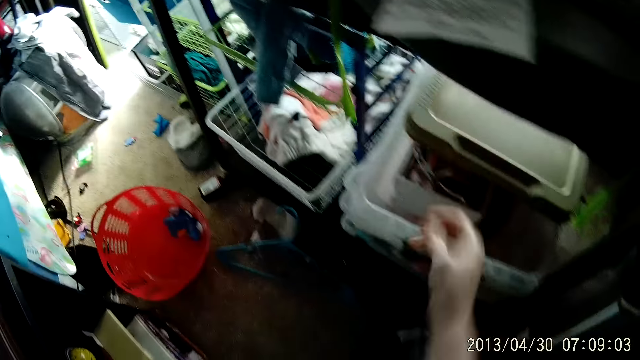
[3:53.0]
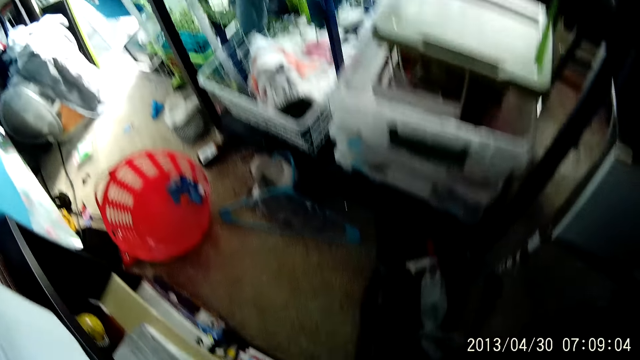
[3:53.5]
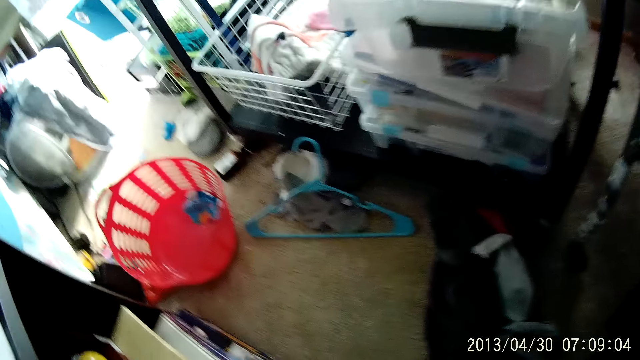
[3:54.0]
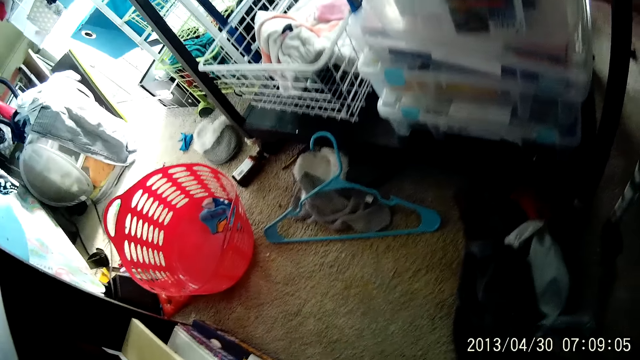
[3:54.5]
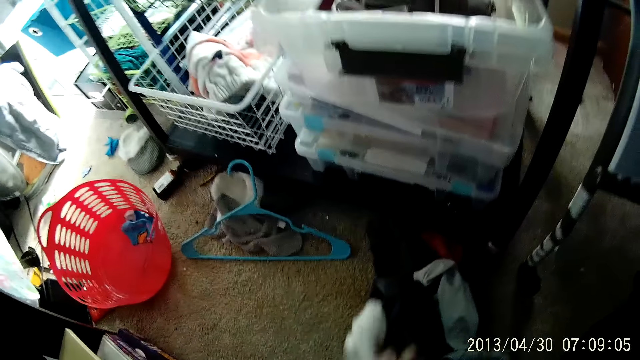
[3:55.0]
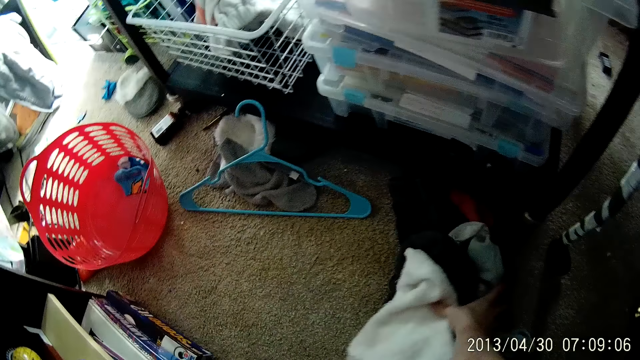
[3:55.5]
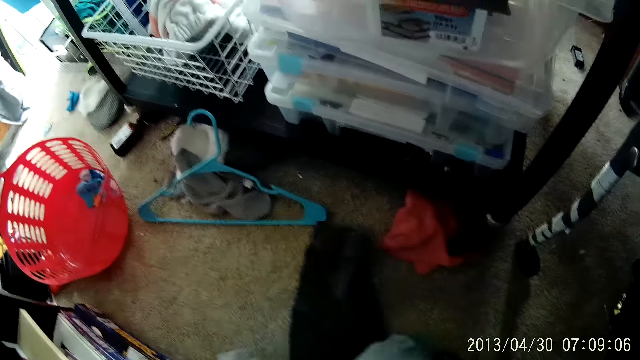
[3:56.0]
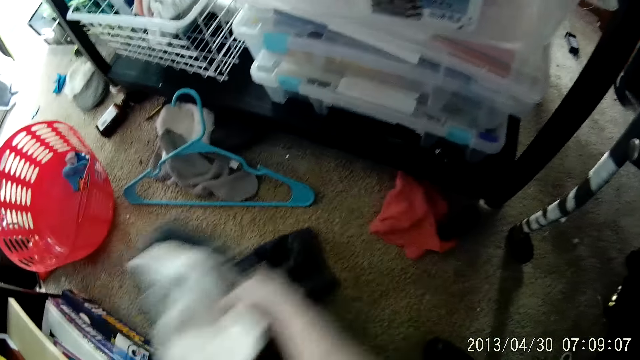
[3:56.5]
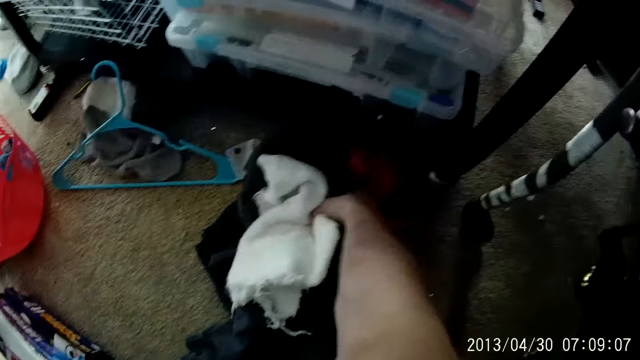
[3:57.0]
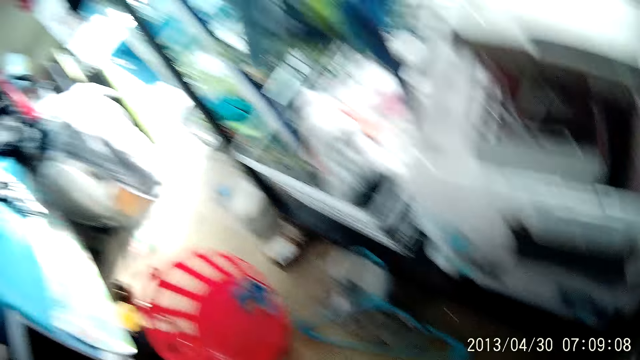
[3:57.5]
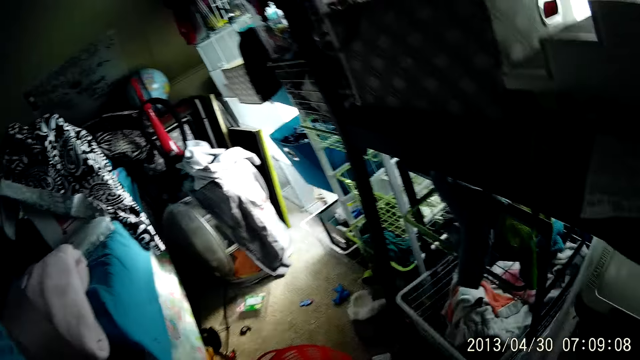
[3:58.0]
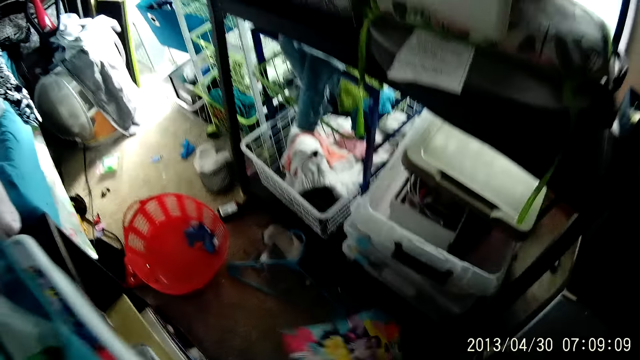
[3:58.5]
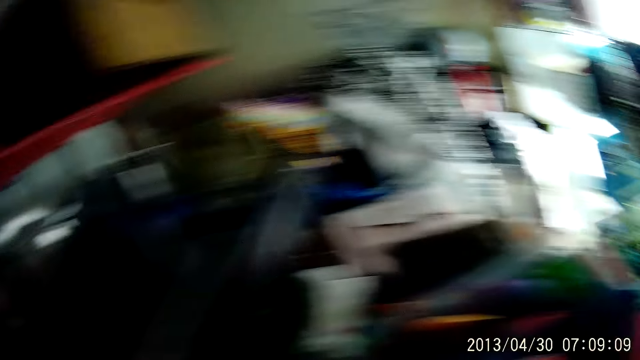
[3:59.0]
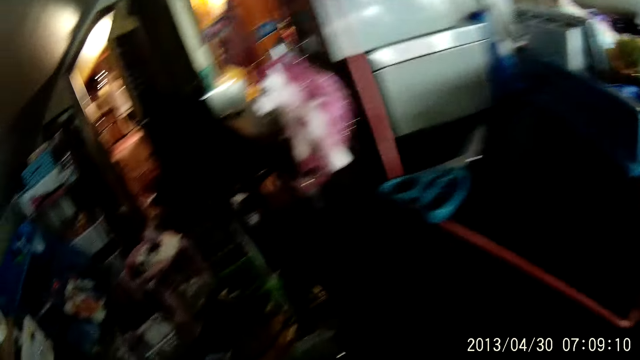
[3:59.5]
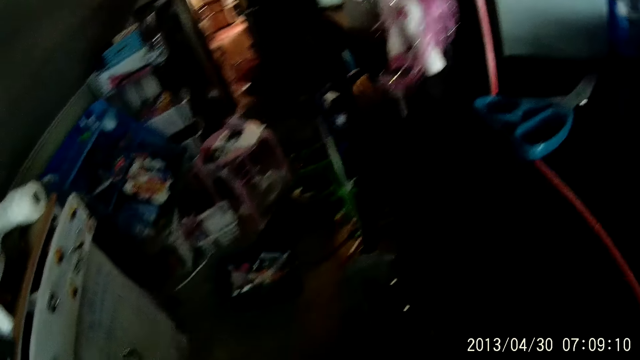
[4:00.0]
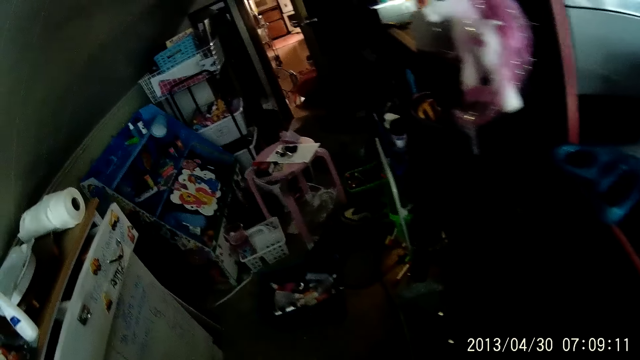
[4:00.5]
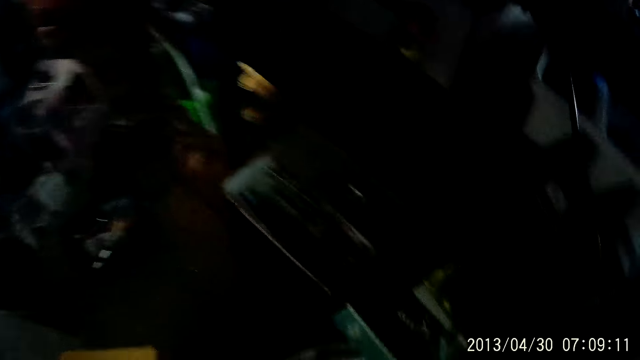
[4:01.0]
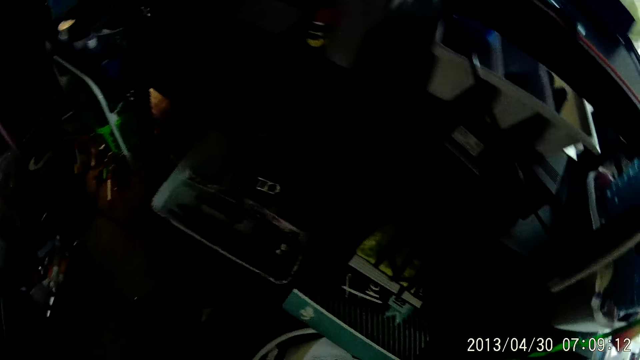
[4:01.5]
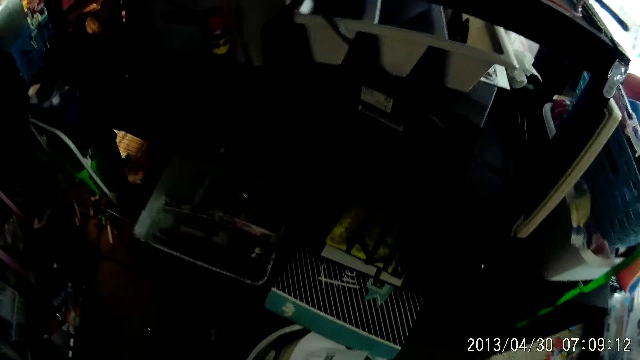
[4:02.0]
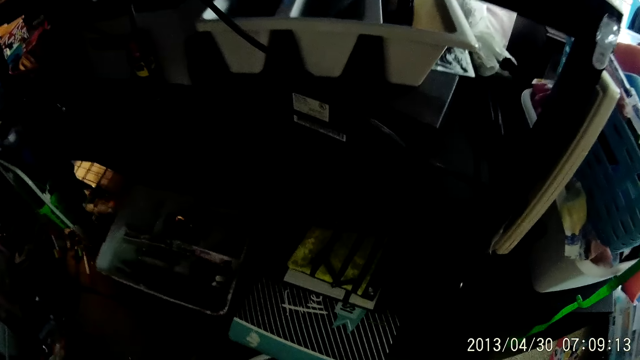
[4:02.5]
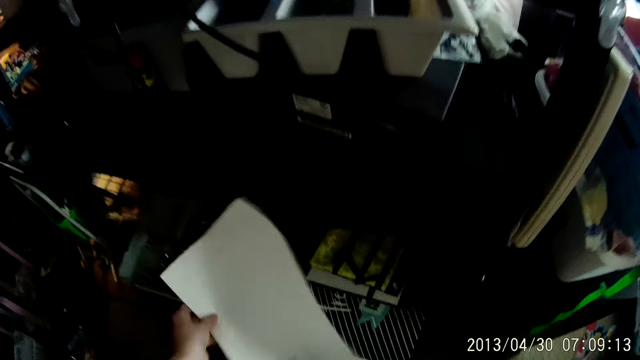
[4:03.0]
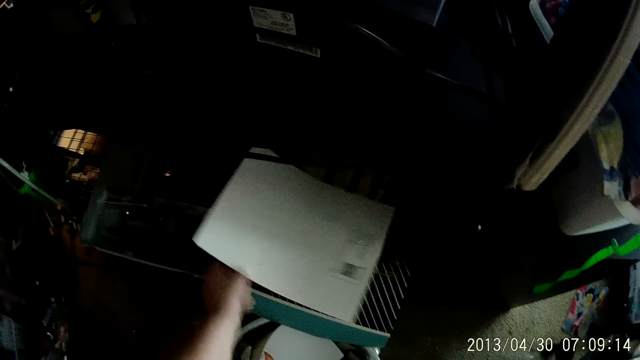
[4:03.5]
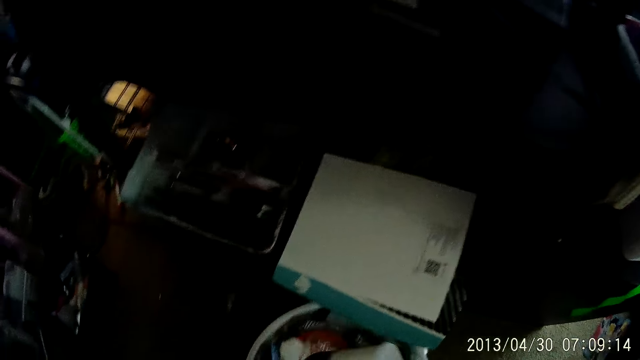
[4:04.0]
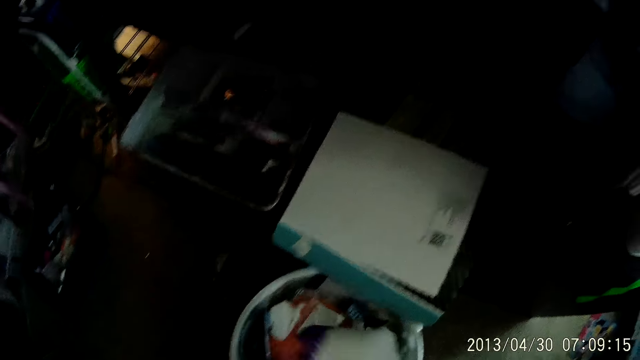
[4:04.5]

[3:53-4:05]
The camera wearer stretches the right hand. He lowers the hand. He looks around the room. He picks up pieces of cloth on the floor with his right hand. He turns around. He walks around the room. He stares at something. He drops a piece of paper in his left hand on the tray.

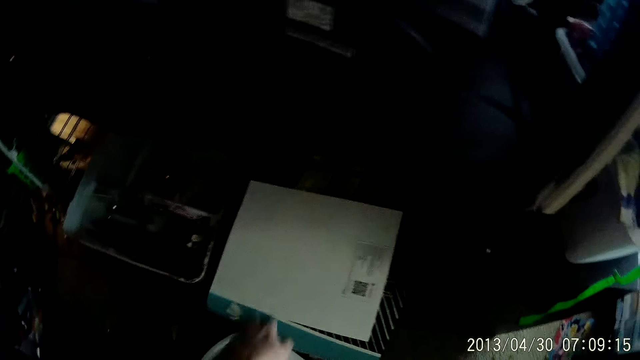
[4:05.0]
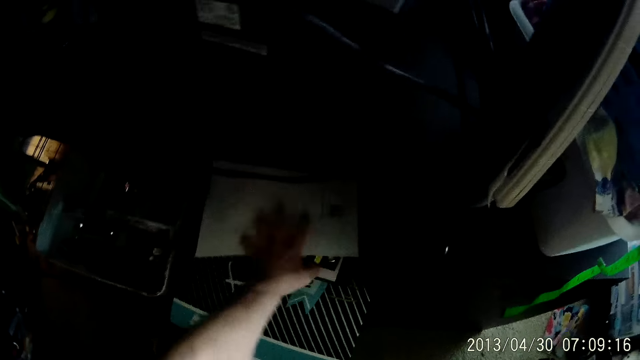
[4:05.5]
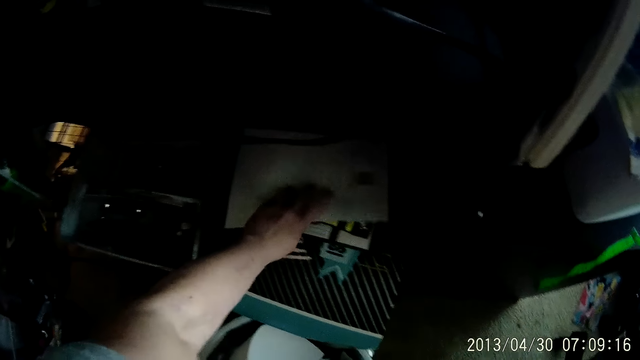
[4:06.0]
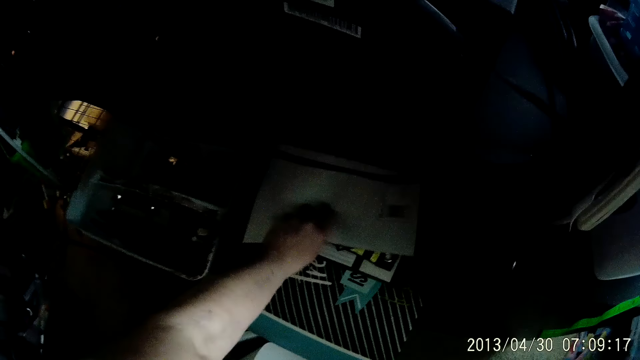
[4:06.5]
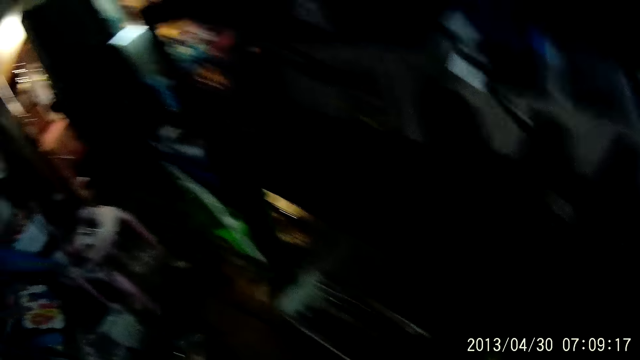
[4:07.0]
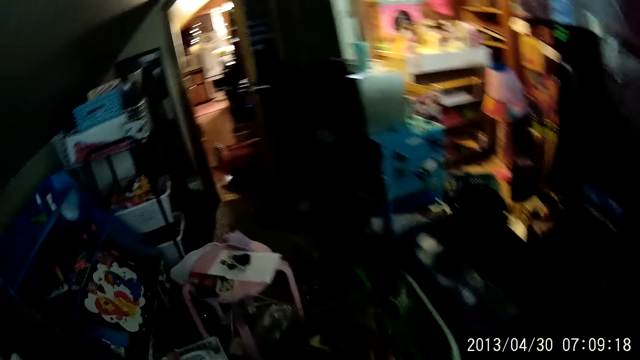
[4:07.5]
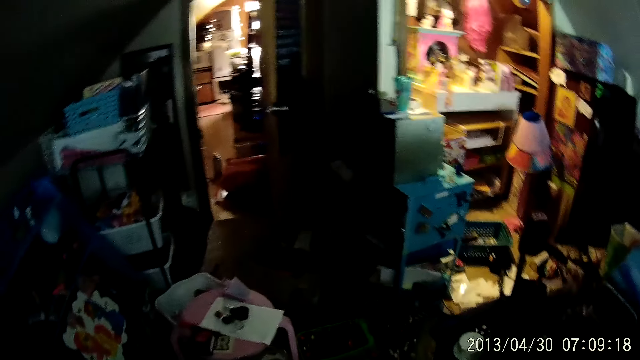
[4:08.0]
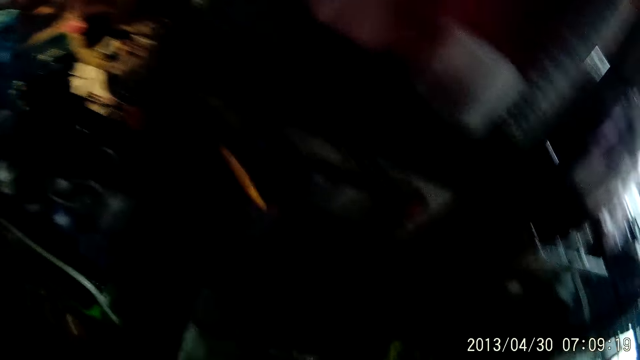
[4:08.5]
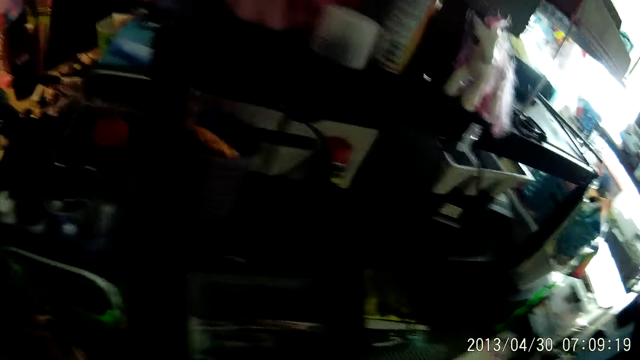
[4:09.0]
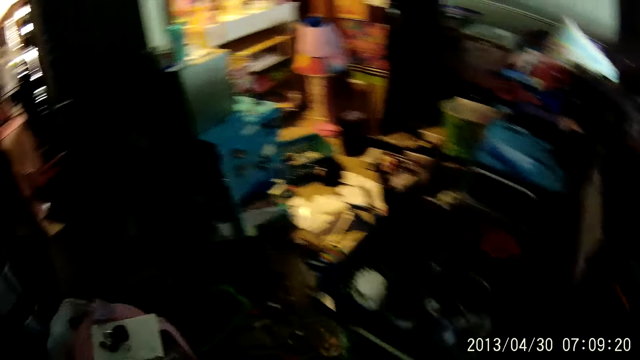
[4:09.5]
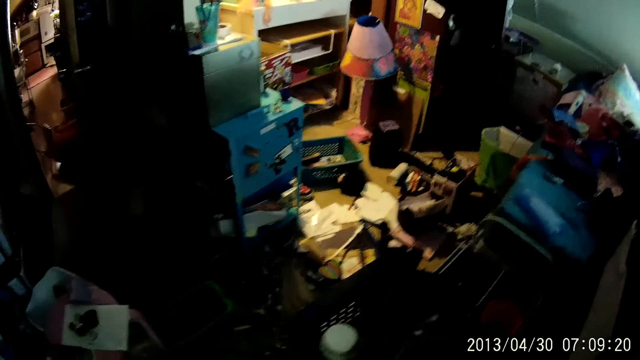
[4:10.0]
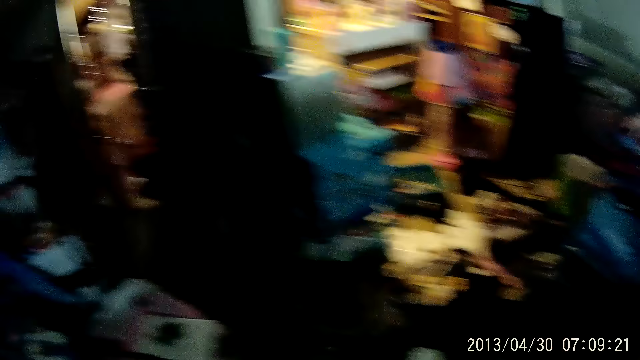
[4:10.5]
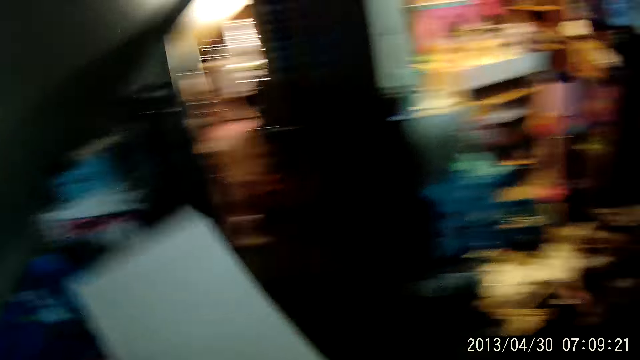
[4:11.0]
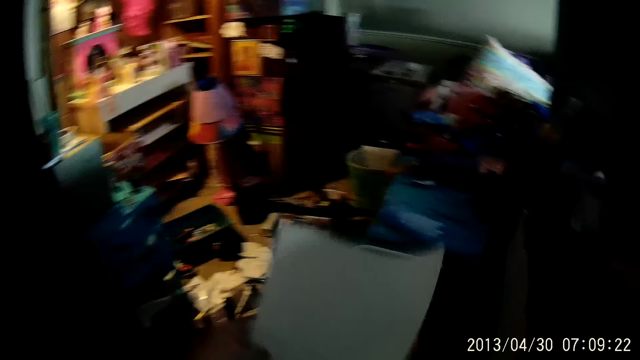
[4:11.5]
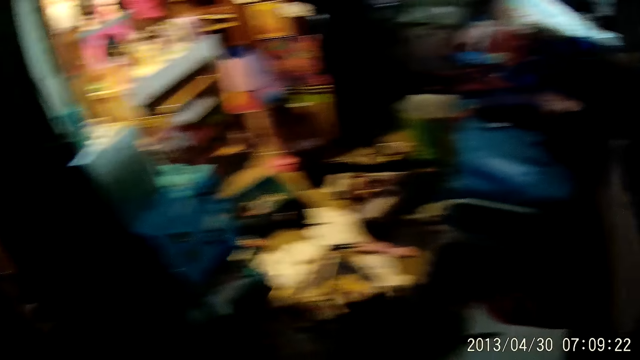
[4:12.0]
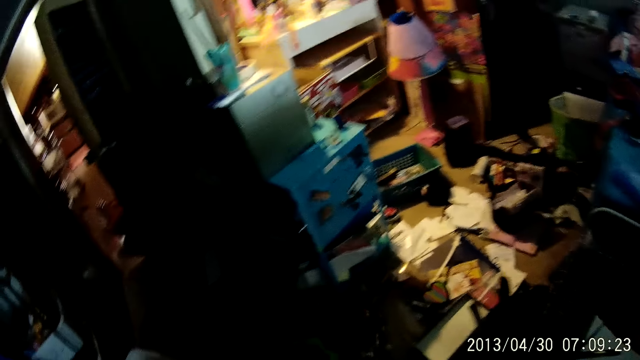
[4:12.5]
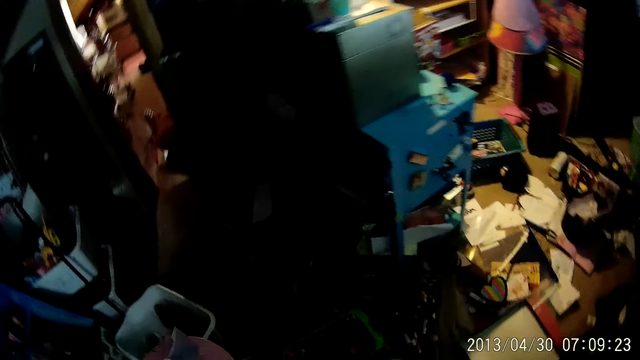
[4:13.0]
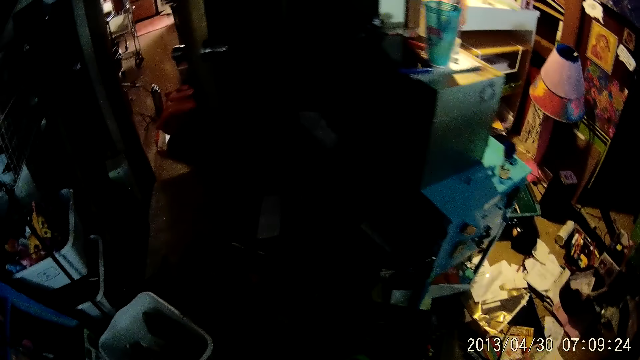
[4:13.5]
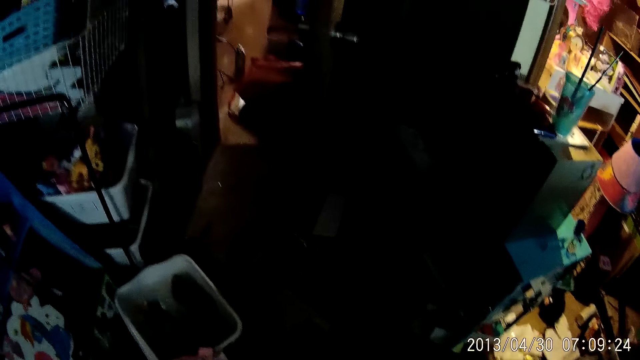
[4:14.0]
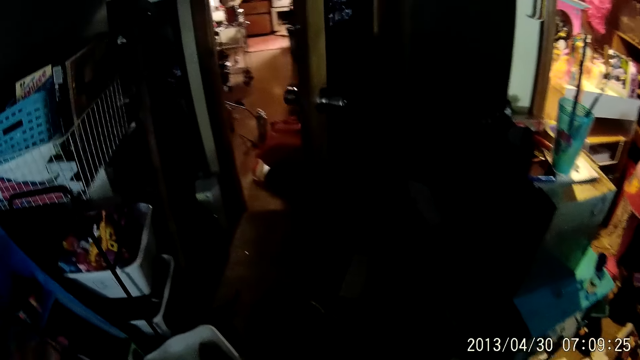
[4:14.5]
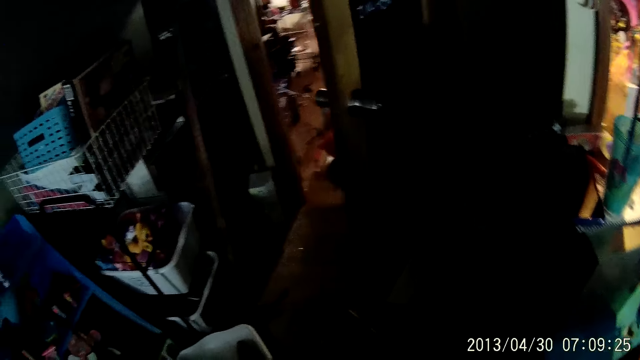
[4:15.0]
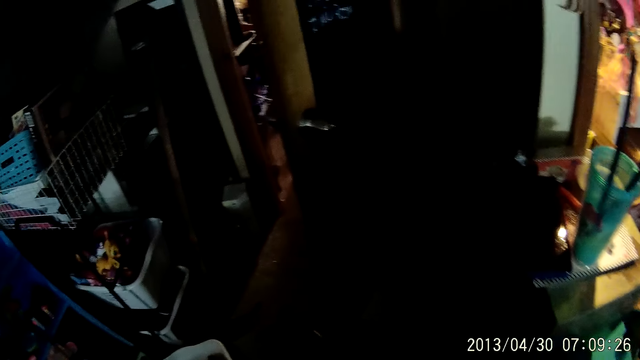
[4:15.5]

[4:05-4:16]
The camera wearer searches in the bucket. He picks up the piece of paper on the tray with his left hand. He looks around the room and walks around the room. He holds the paper. He drops the piece of paper in his left hand on the tray. He stares around the room.
